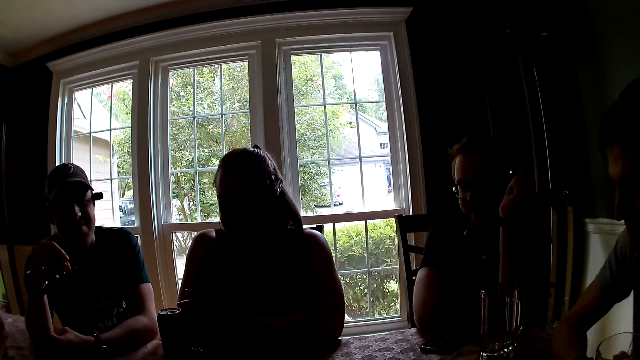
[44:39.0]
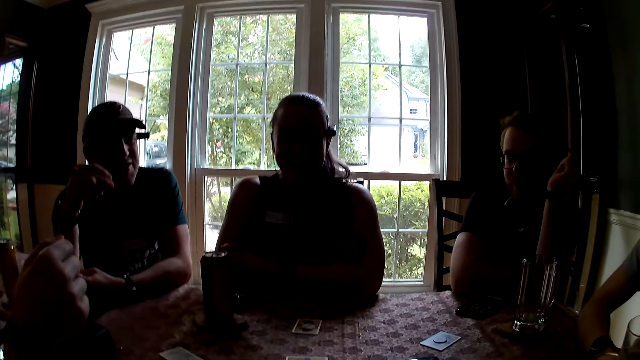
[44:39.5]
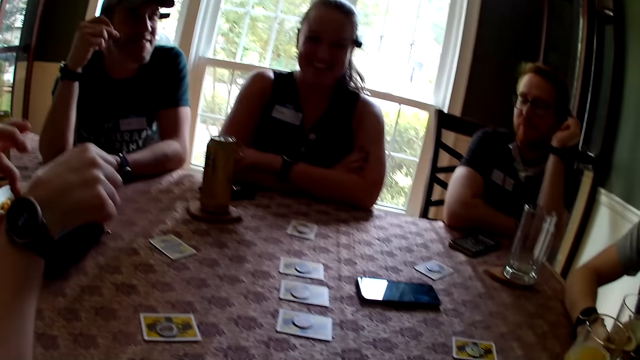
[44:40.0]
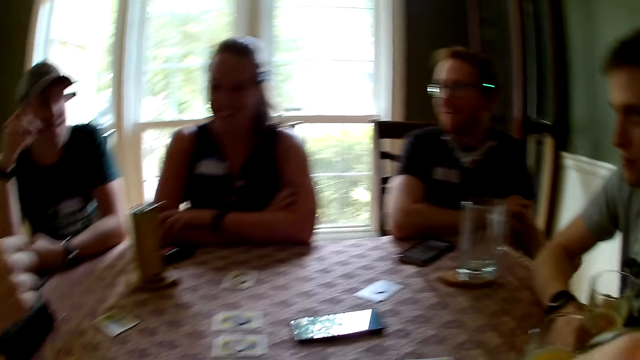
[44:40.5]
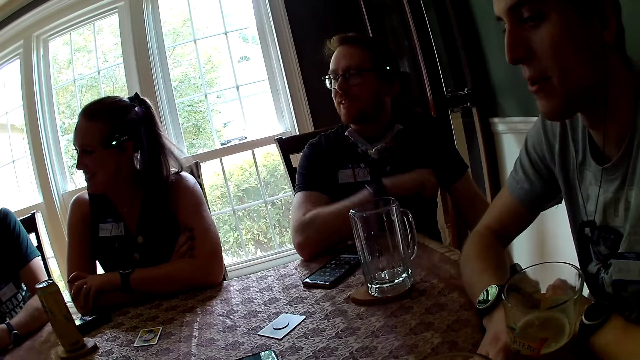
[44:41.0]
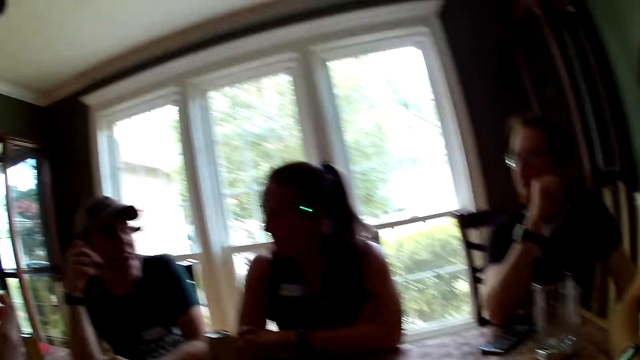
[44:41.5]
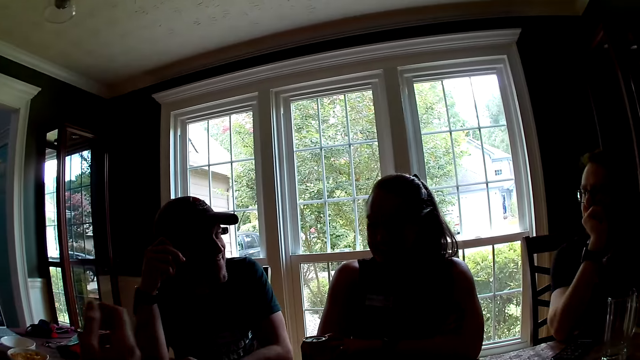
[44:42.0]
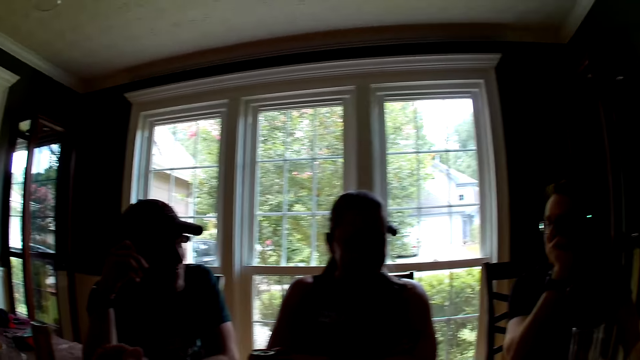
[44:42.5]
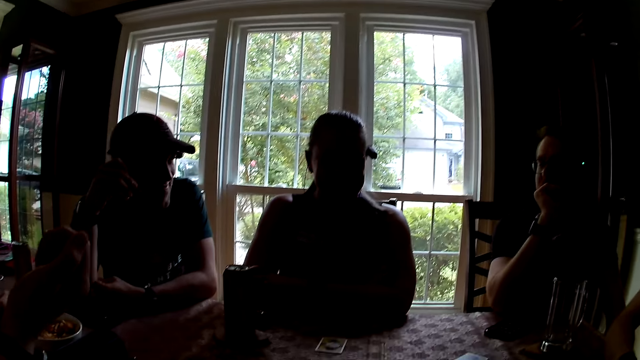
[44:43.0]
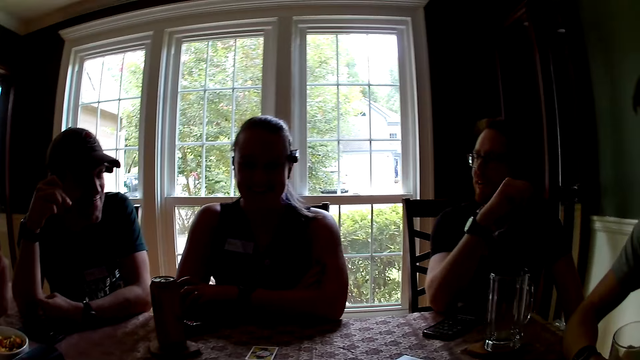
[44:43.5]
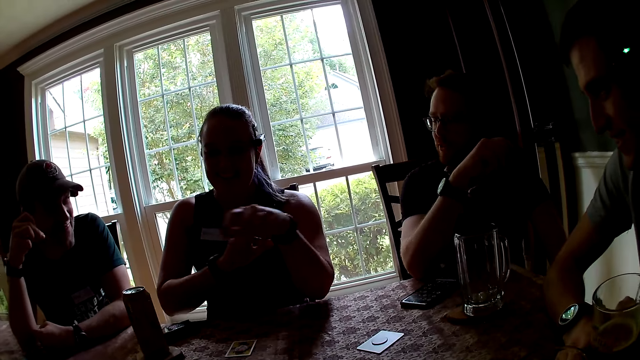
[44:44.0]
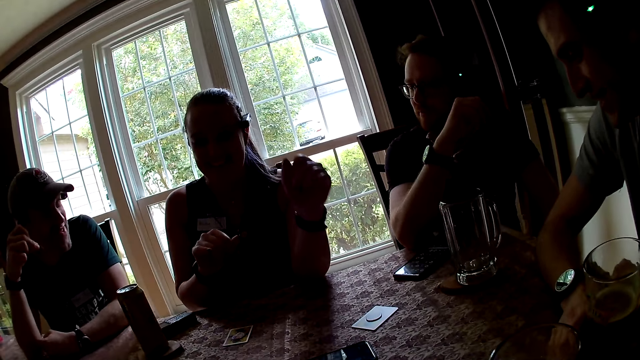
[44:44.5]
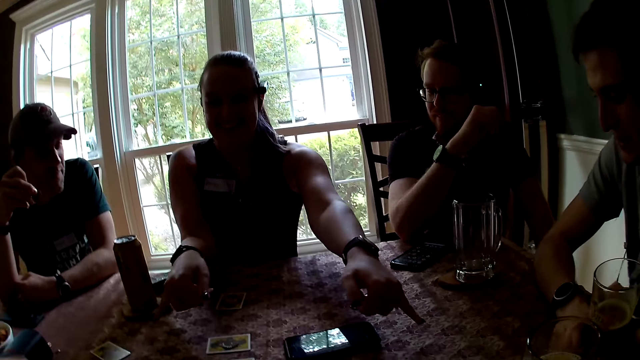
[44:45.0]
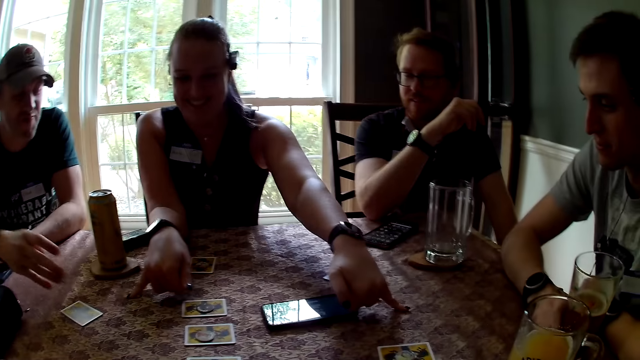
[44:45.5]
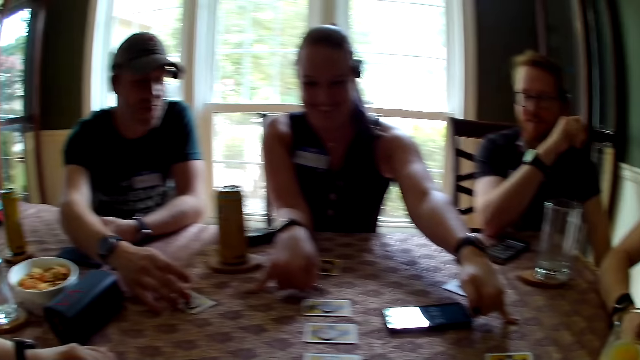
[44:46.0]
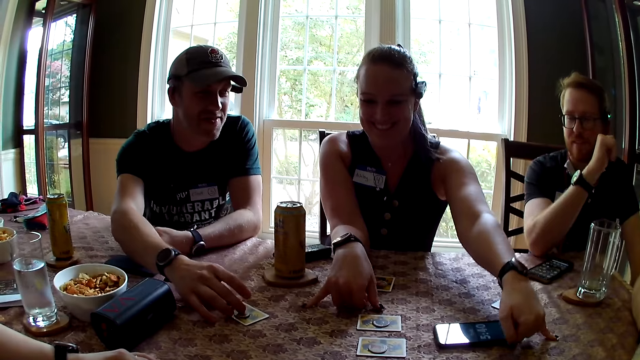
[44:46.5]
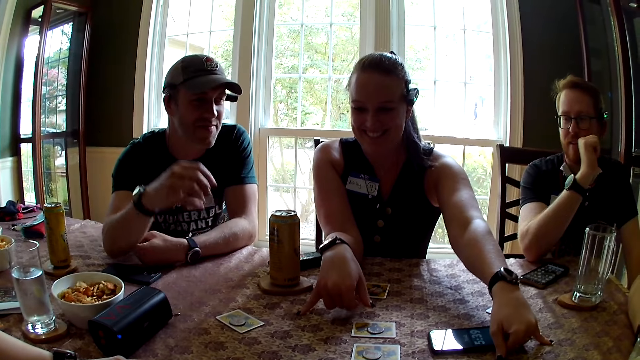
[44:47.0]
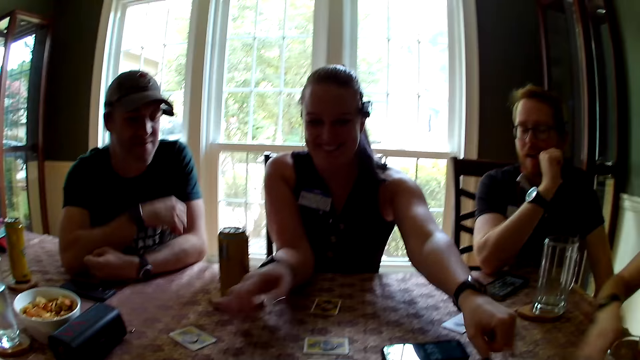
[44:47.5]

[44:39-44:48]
The man speaks to the group of people. The camera wearer speaks with the woman. The woman touches the card on the table with both hands. The man touches the card on the table with his right hand.

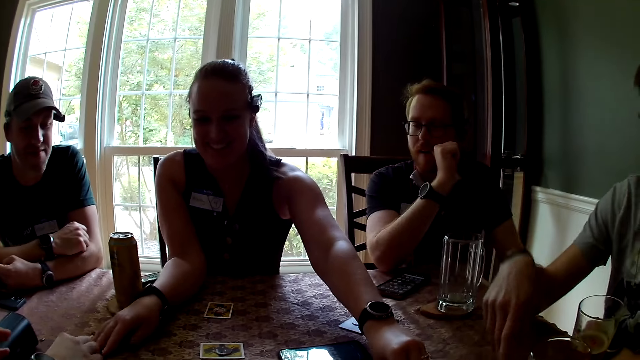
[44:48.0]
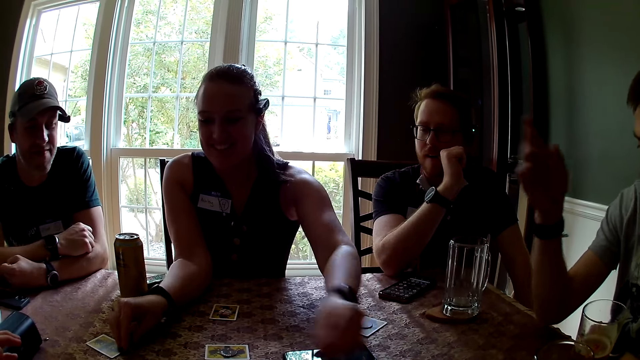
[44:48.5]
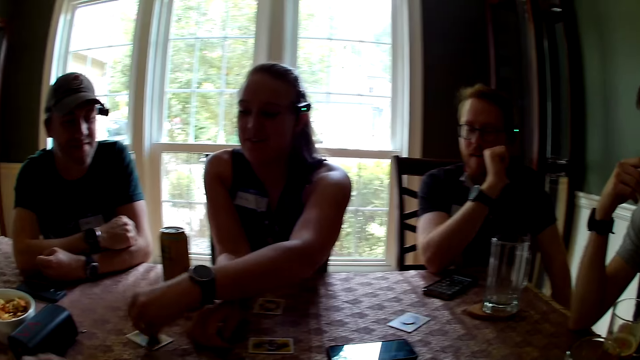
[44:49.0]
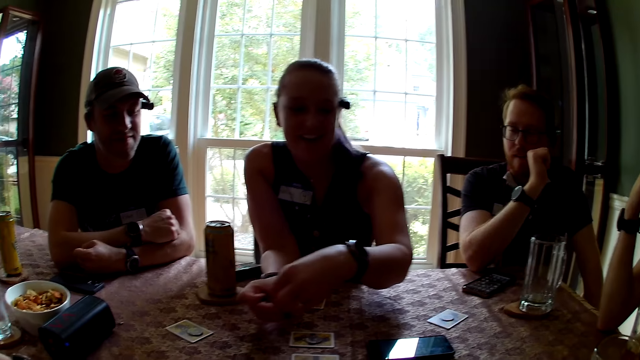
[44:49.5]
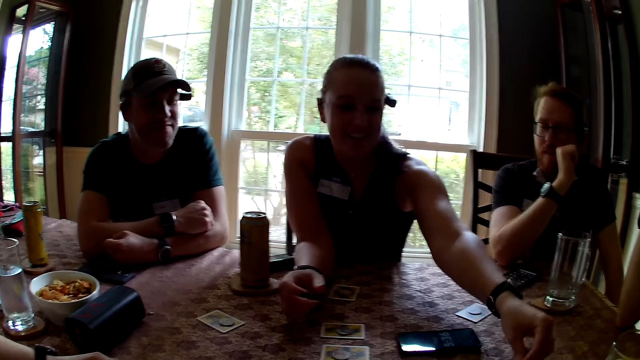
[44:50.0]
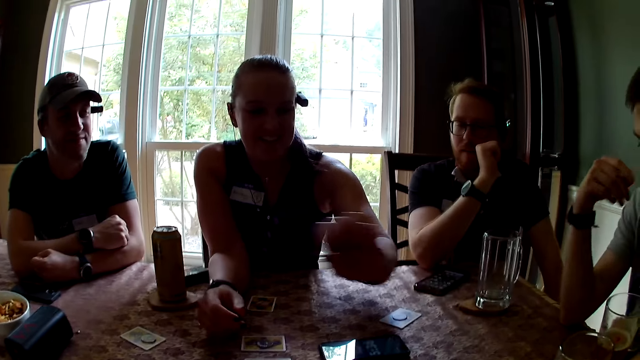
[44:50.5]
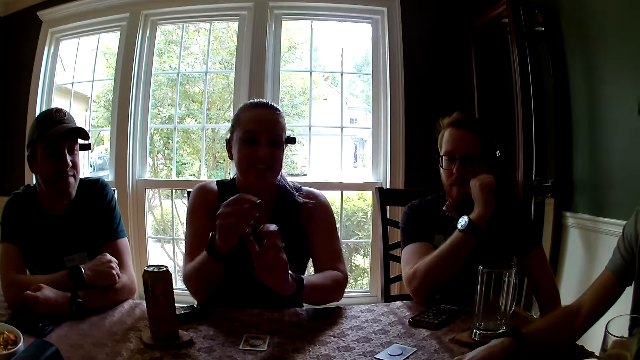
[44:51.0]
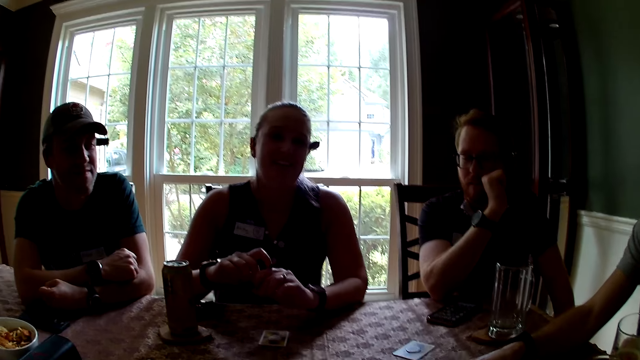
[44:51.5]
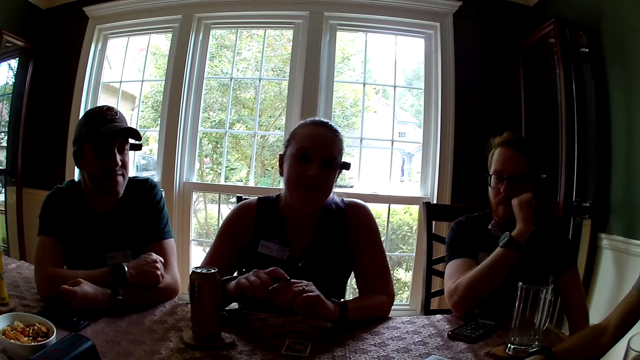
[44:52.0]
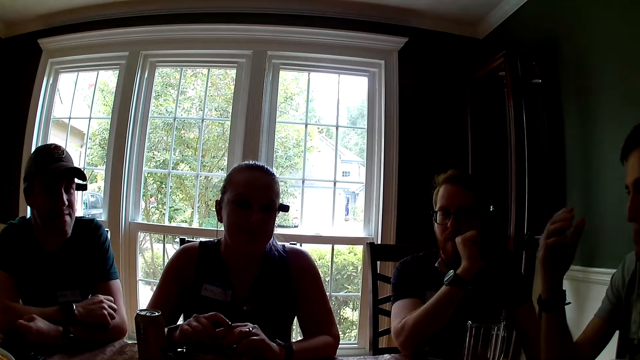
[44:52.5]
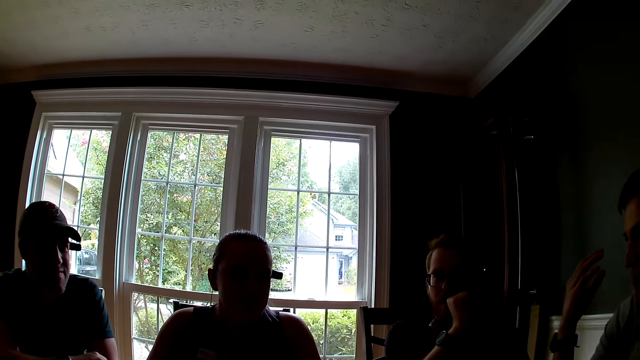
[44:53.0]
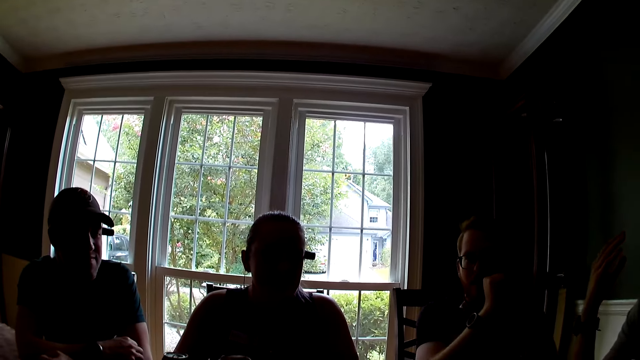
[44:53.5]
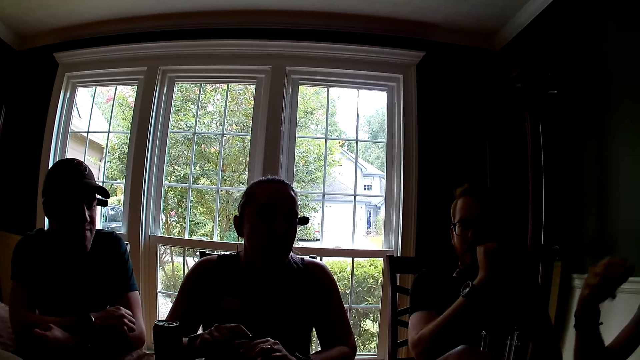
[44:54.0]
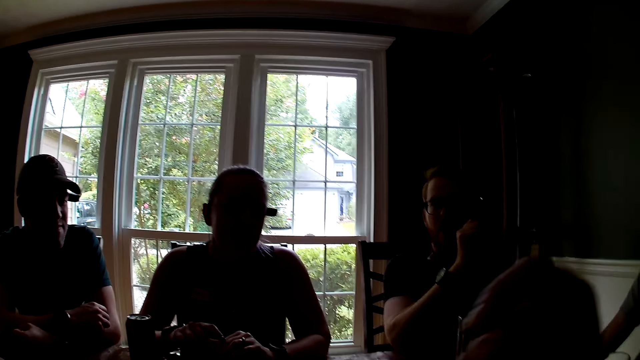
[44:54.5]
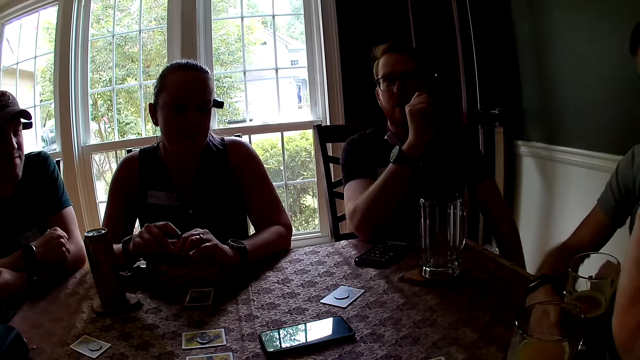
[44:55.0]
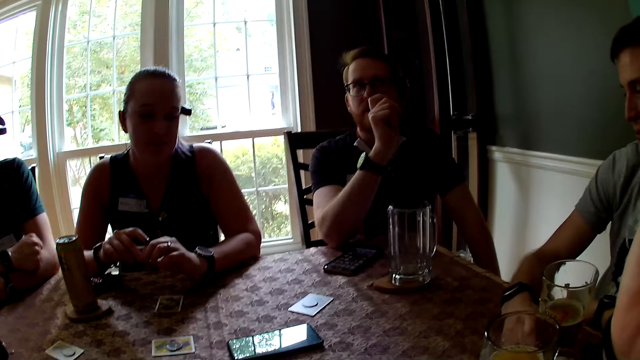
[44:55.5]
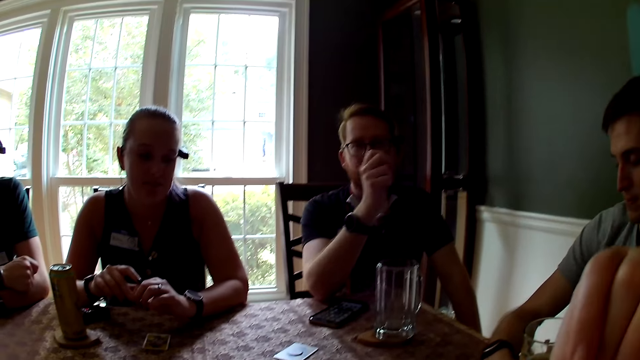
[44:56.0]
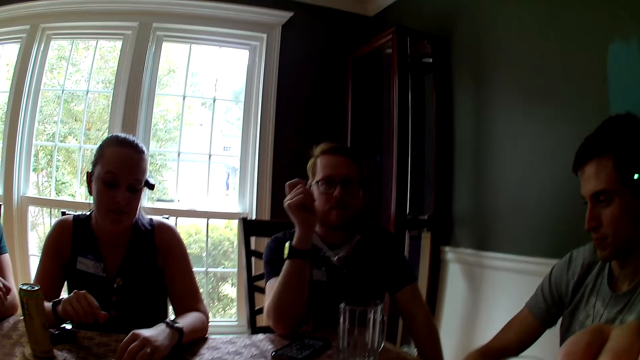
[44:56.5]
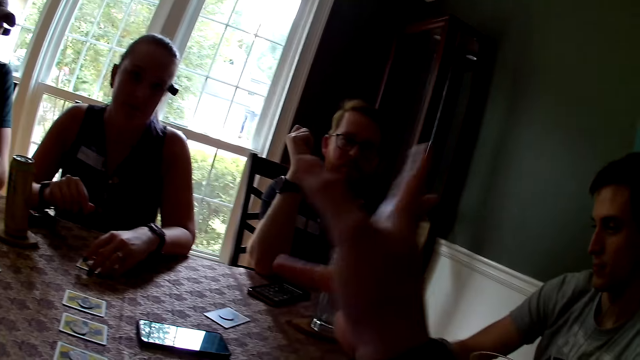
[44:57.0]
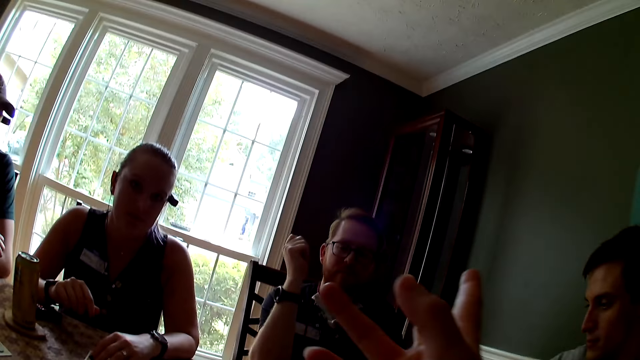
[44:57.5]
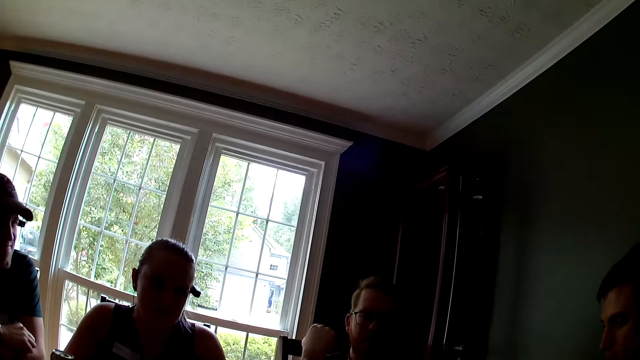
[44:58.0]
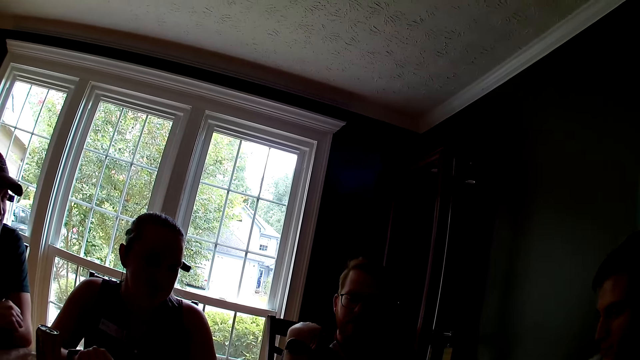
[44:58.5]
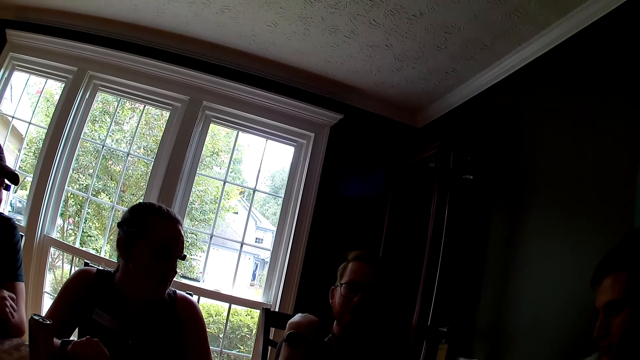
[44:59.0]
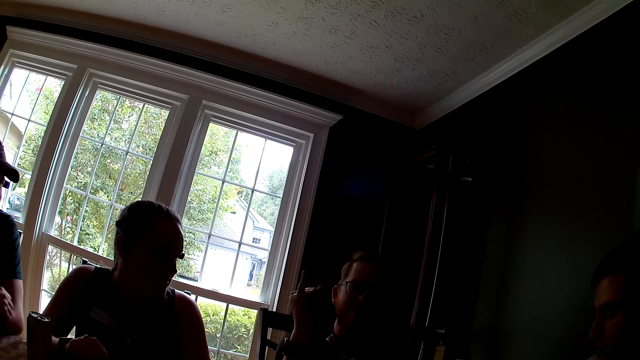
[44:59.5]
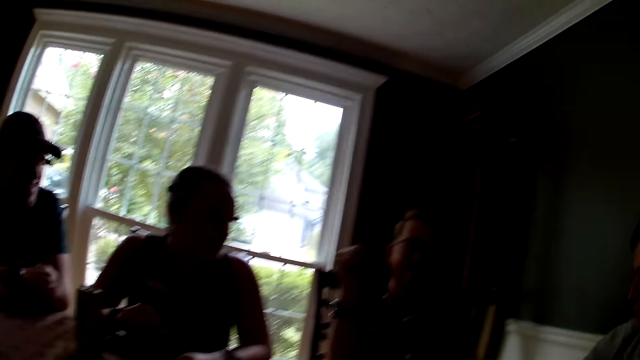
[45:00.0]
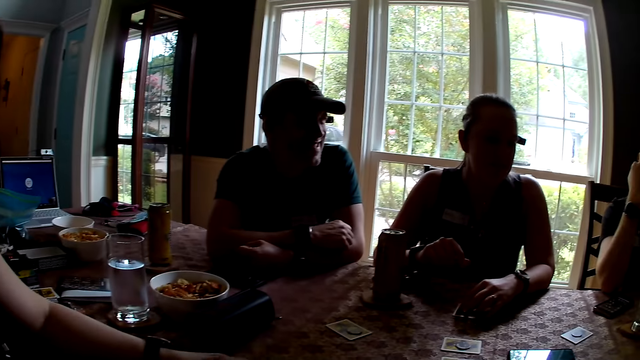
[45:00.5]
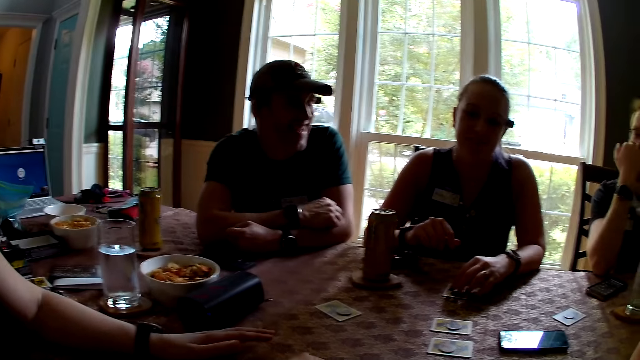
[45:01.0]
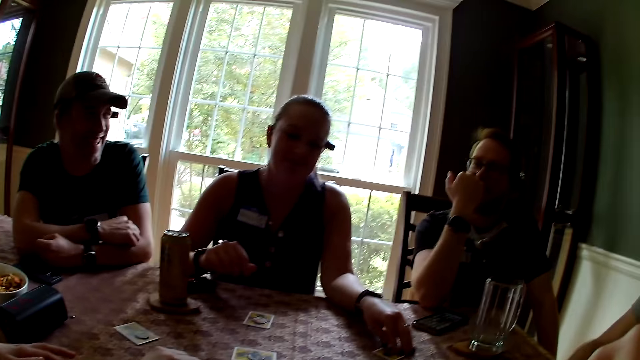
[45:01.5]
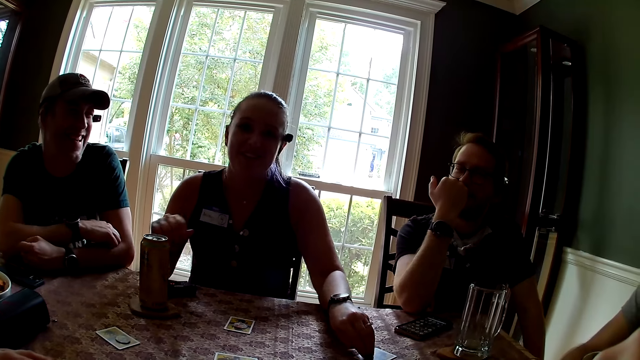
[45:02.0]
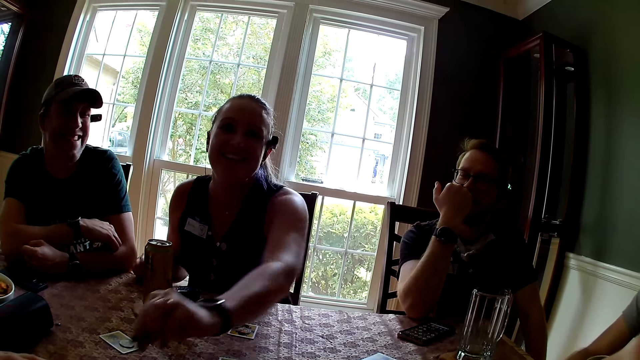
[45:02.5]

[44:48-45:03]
A woman exchanges the cards. The man speaks to the group of people. The camera wearer speaks to the group of people. They speak with another man. Another woman picks up a chip from the table with her left hand.
